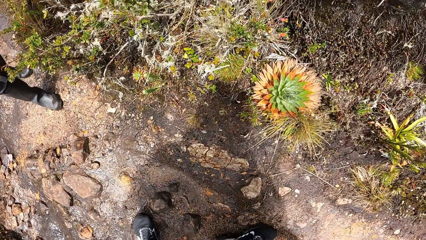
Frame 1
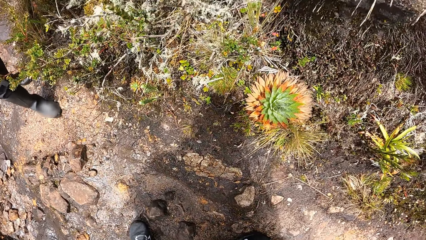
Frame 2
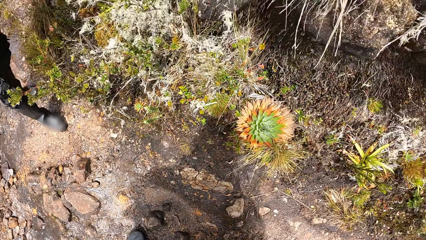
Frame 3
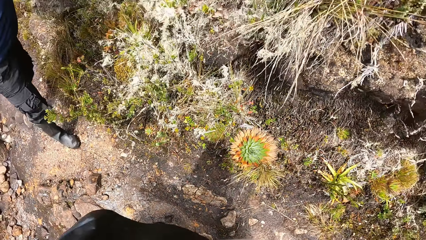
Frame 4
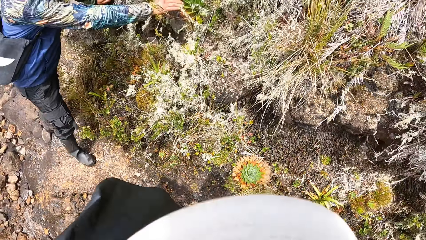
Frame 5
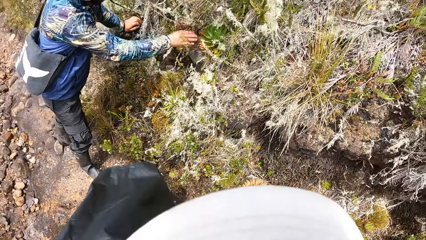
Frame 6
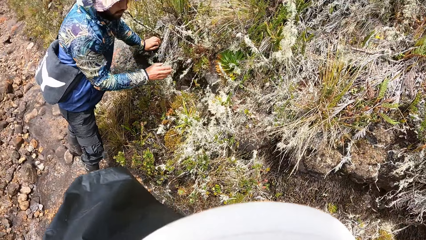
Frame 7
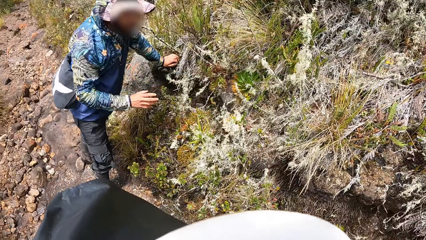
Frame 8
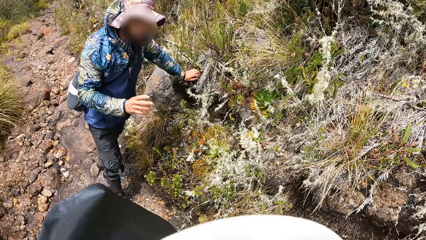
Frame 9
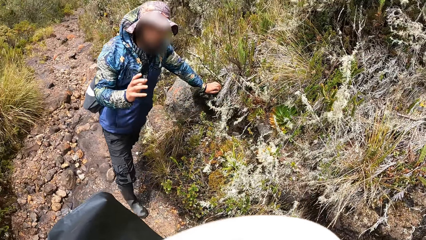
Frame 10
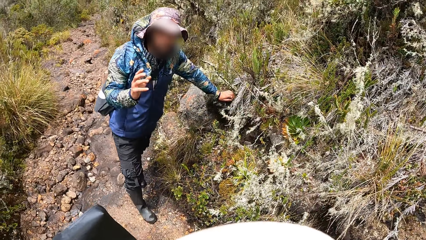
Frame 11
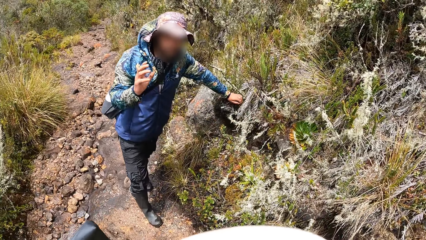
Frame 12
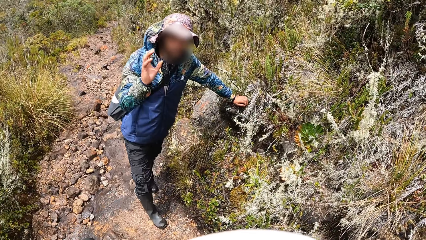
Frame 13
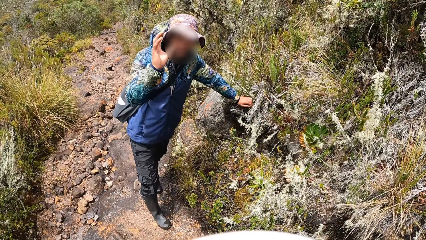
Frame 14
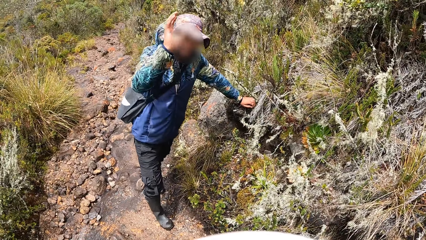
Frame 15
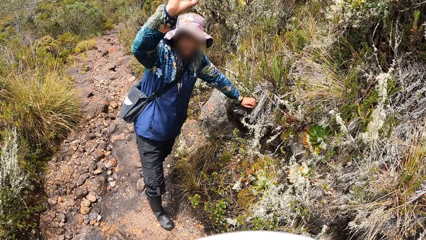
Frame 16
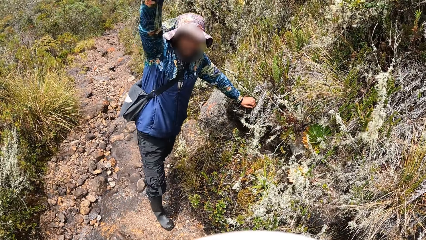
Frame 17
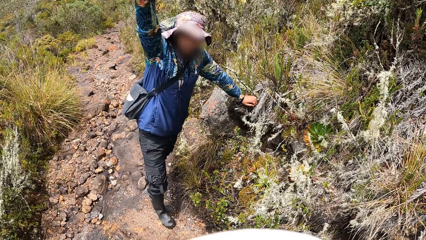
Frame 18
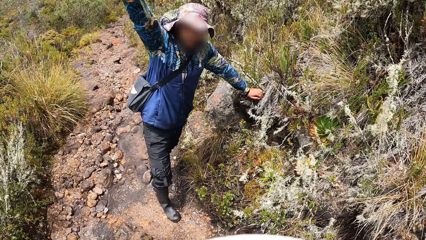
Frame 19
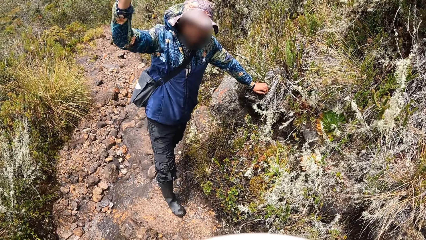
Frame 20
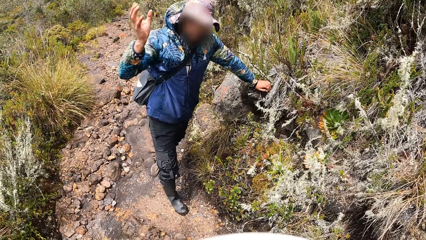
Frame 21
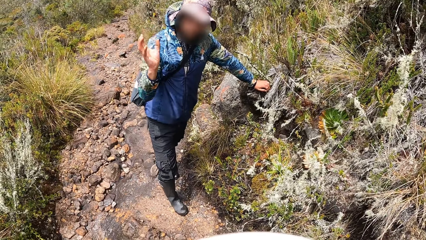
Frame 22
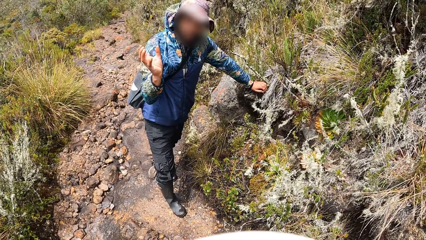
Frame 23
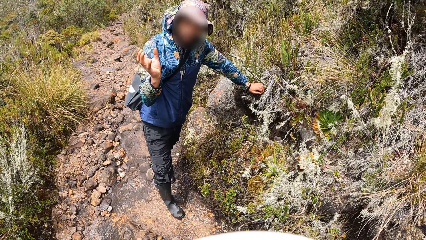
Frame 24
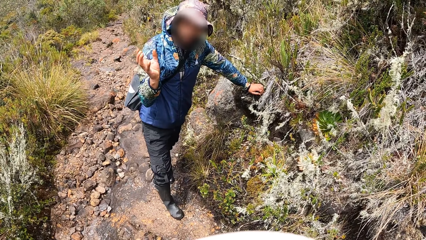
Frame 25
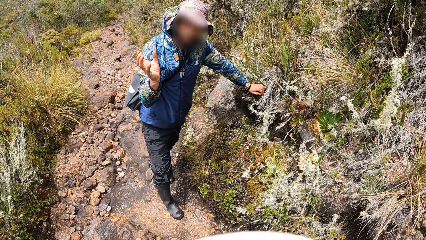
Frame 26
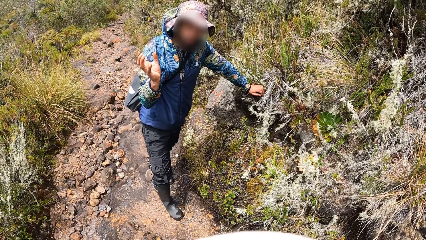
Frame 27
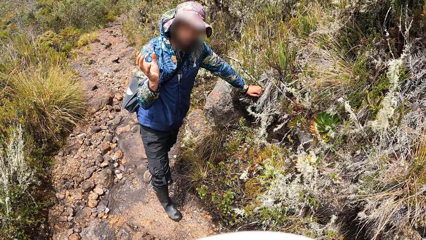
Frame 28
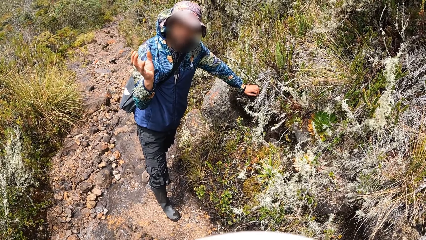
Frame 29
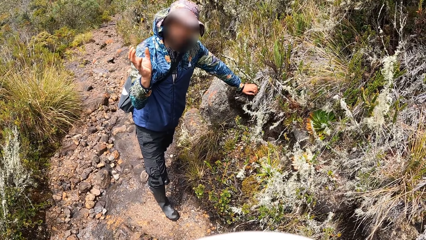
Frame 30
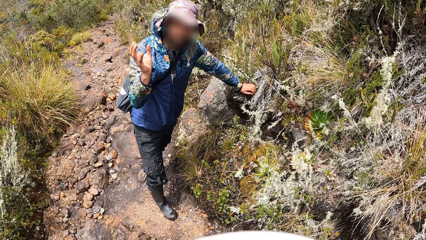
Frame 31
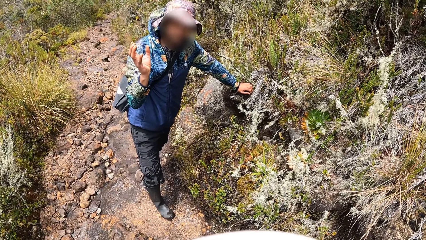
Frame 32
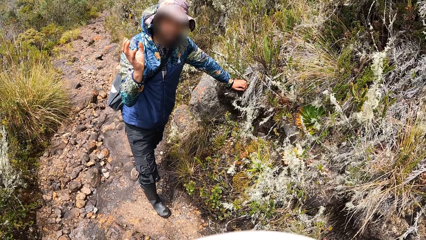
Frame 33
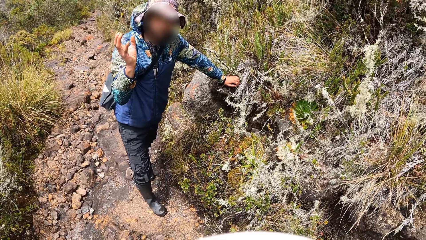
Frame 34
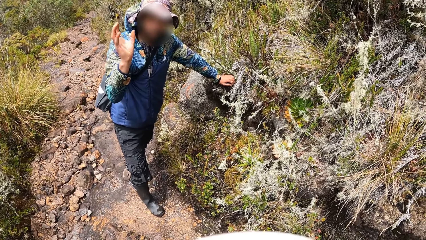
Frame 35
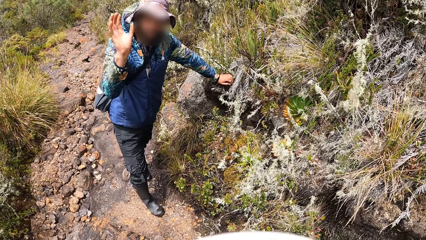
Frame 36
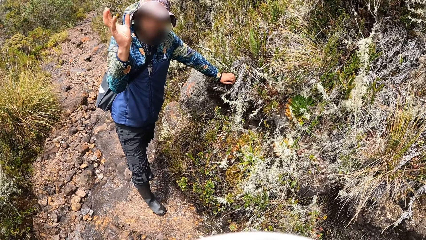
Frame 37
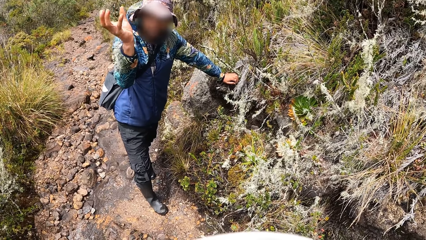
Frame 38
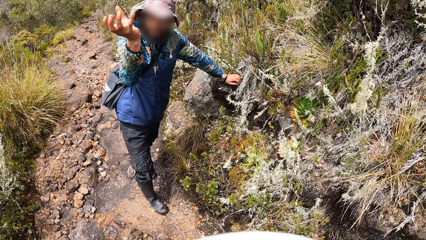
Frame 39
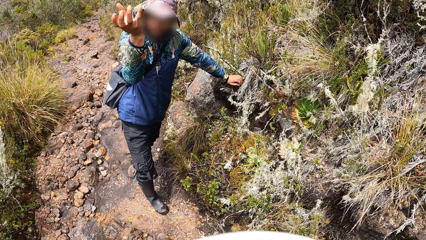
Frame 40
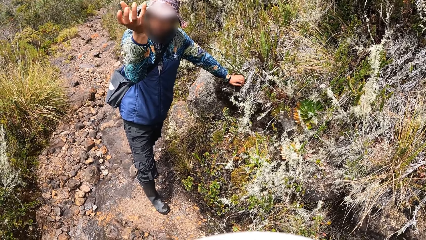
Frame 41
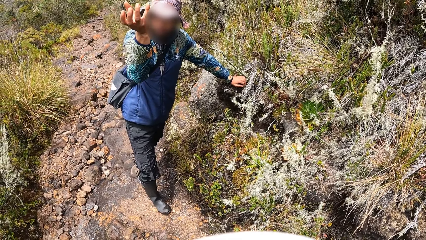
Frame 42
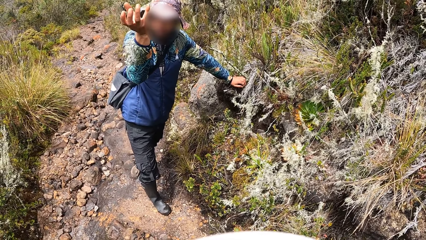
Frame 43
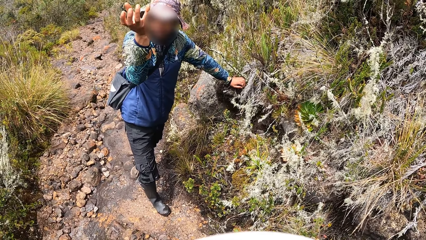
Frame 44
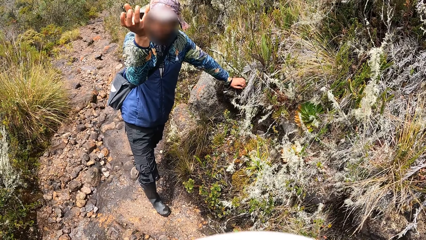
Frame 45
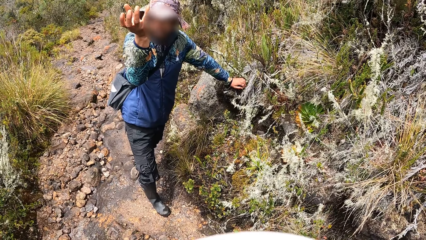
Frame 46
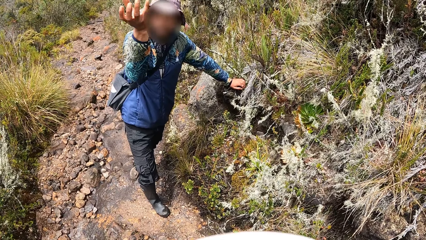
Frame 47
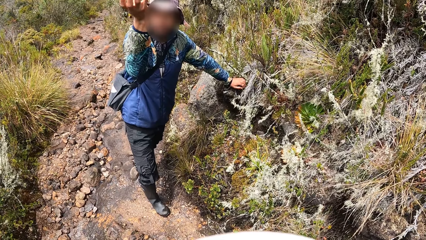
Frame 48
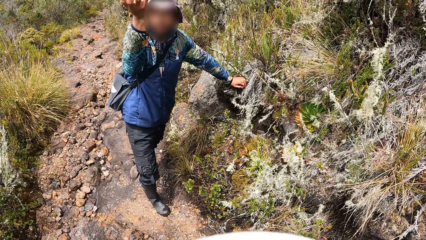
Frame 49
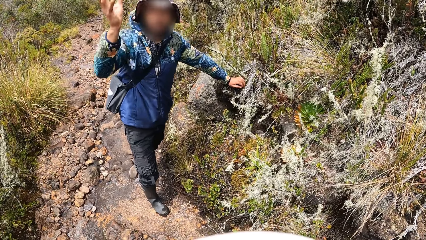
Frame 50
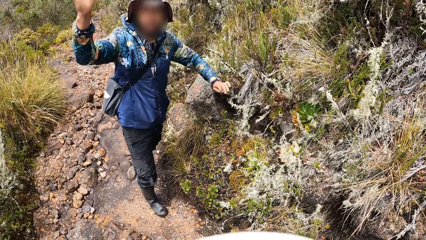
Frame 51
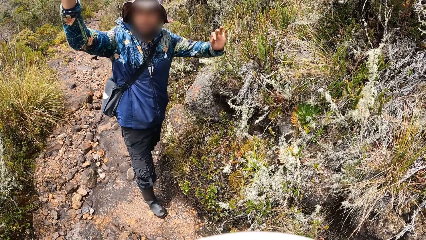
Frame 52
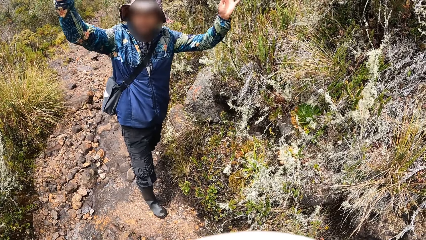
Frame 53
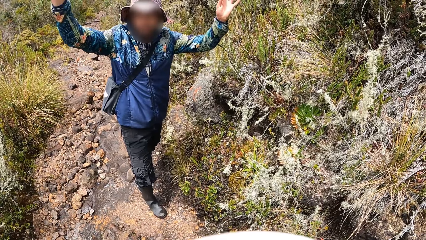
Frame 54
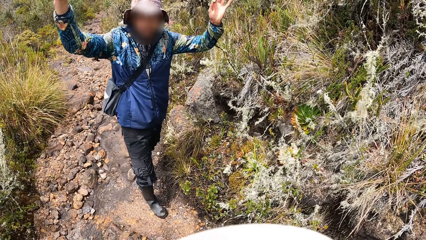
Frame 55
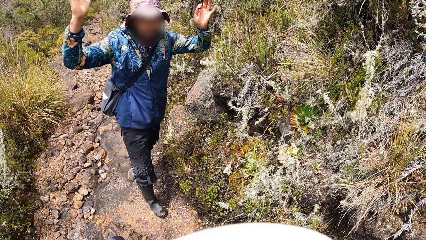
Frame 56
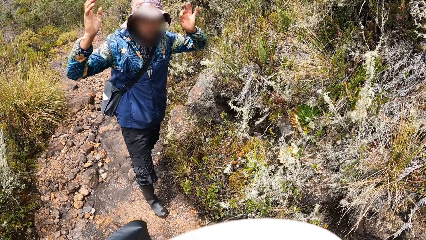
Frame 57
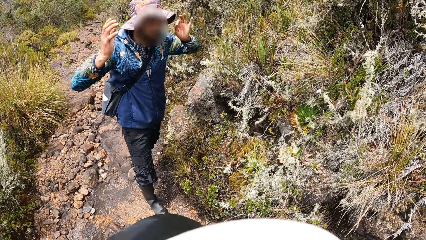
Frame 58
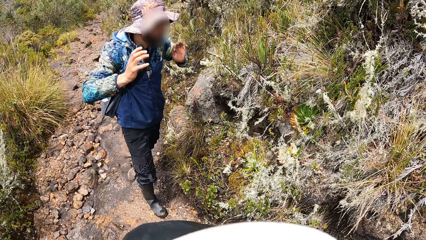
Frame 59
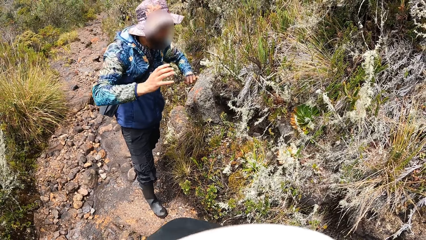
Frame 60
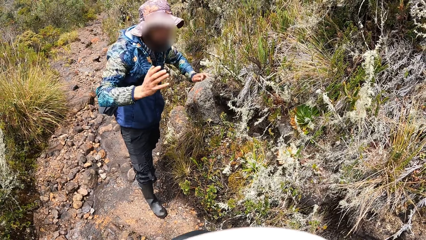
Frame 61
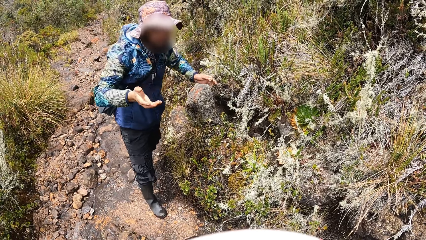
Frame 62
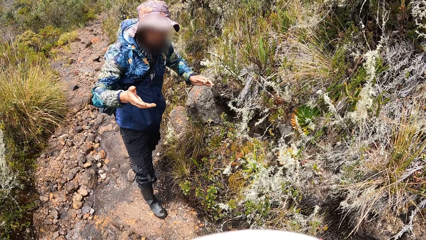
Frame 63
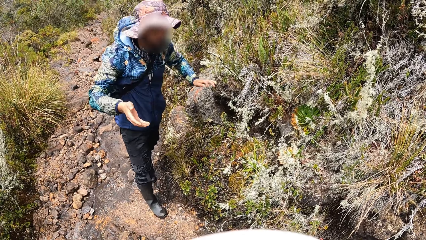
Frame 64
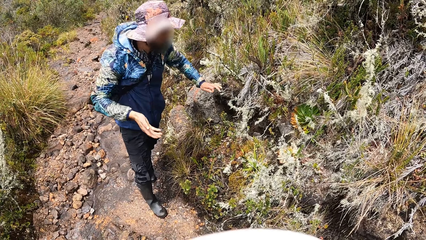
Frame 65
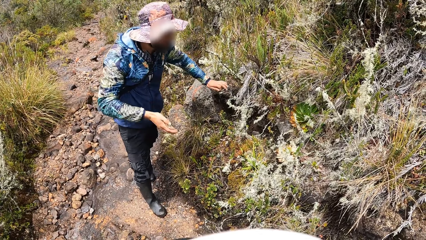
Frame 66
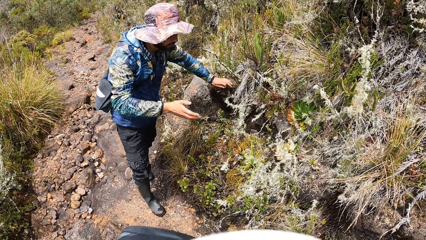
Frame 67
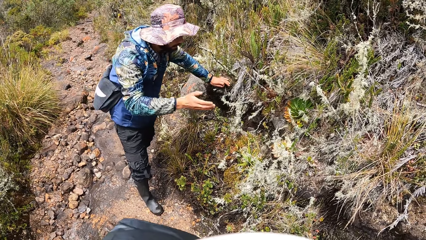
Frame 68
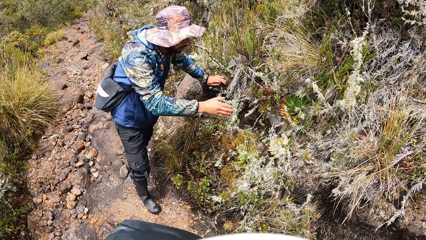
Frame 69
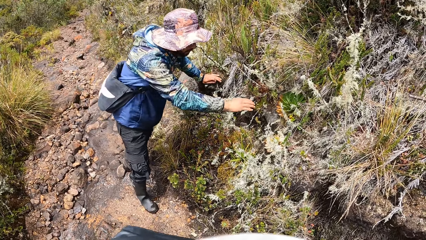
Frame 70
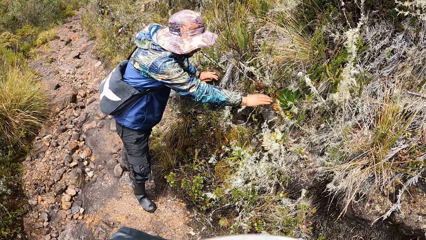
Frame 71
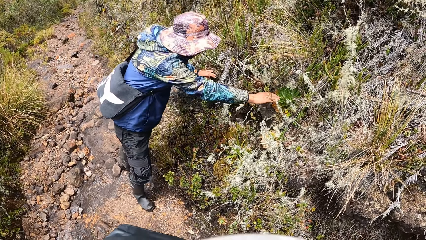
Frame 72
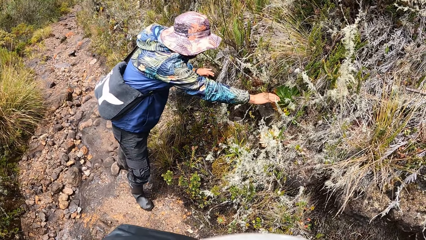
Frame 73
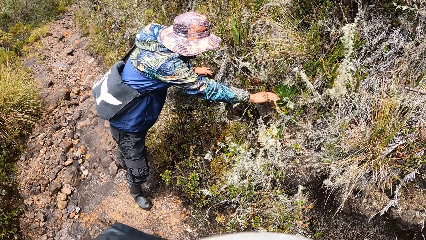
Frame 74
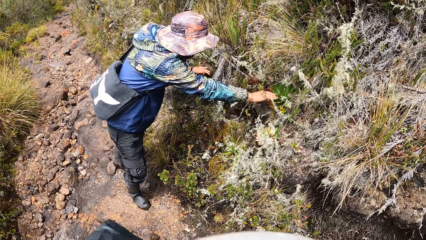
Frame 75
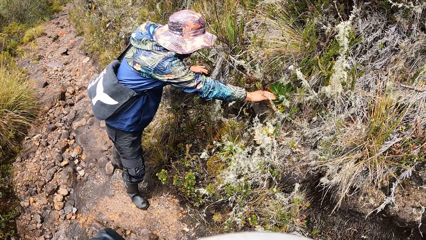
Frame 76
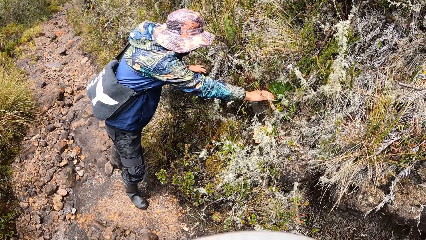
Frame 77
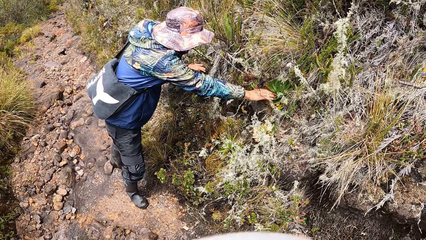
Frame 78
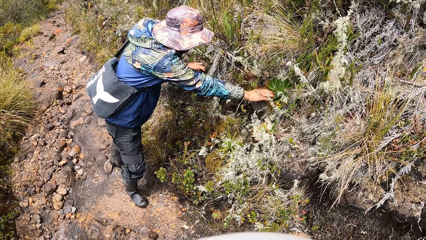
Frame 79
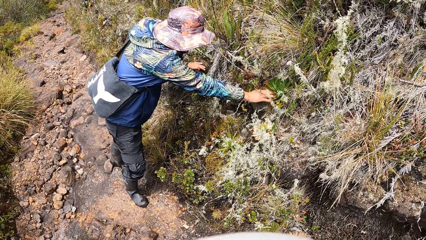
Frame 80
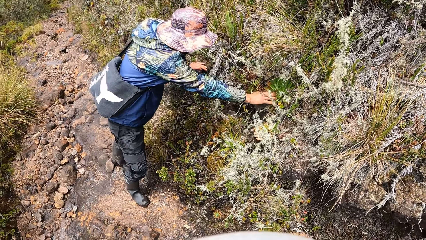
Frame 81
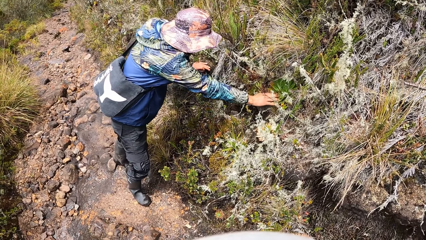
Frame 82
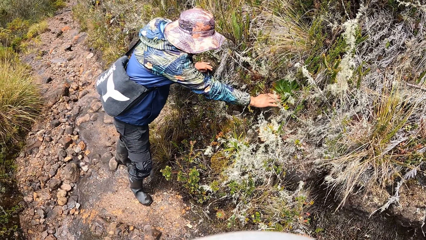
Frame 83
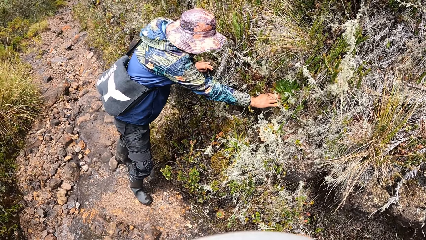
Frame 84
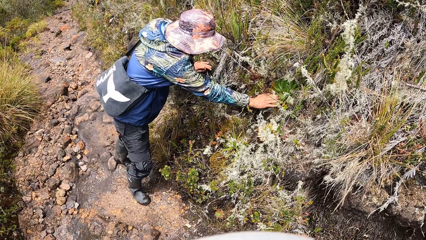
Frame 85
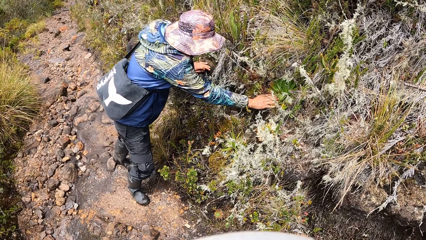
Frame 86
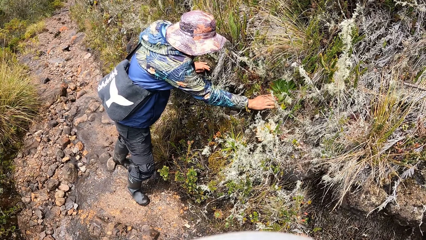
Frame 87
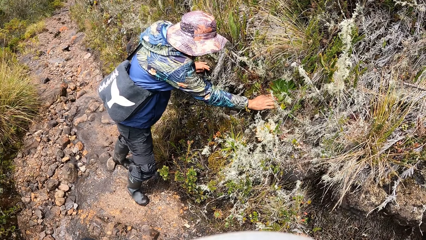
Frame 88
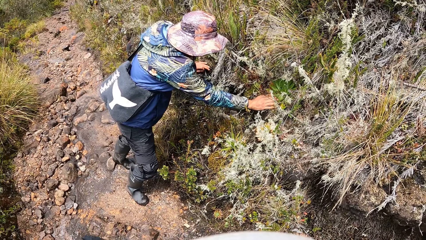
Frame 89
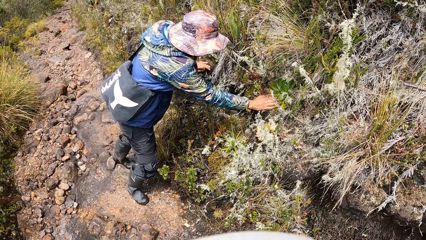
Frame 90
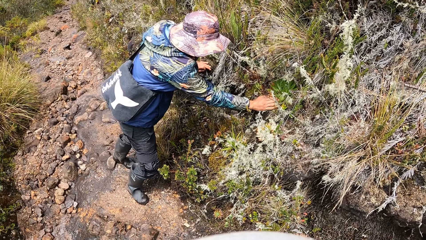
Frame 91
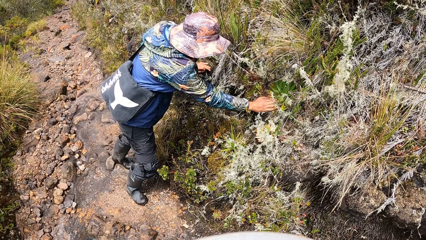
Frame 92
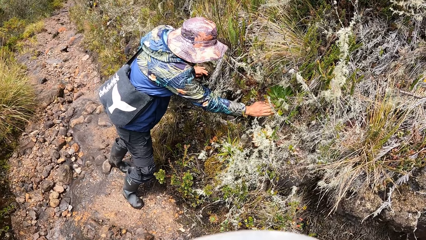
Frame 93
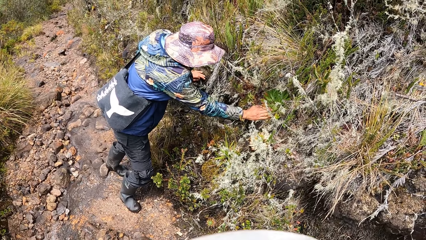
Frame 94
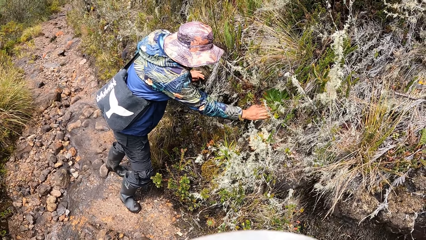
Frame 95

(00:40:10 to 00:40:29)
The man touches a flower on a big stone with his right hand and places his left hand on the big stone. The man interacts with the camera wearer. The man places his left hand on the big stone and touches the flower on the big stone with his right hand.
